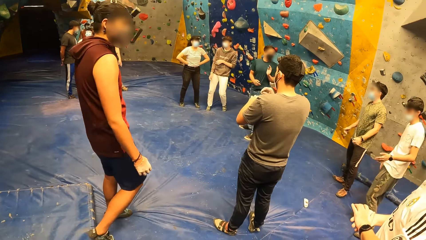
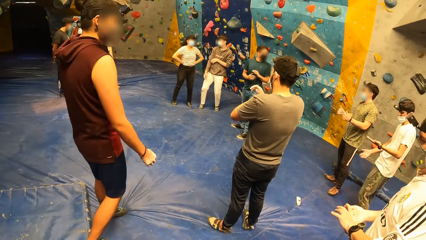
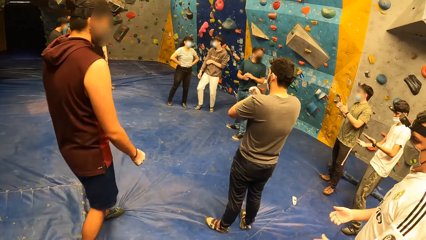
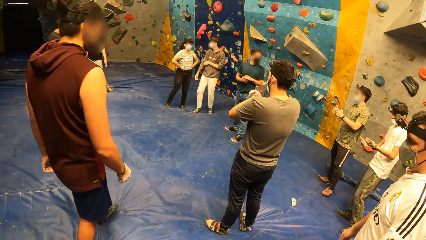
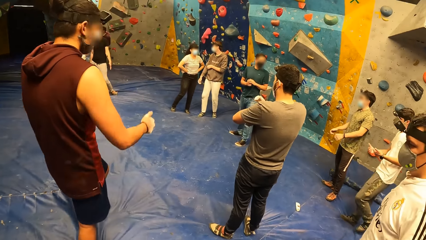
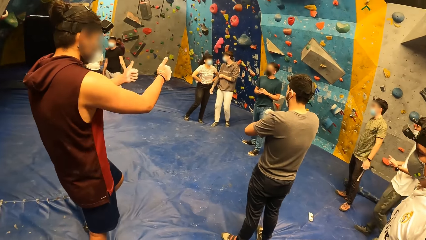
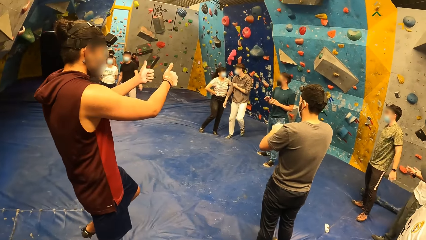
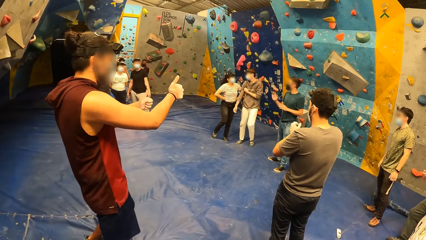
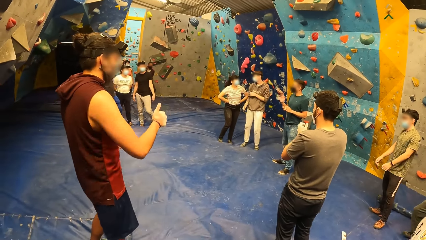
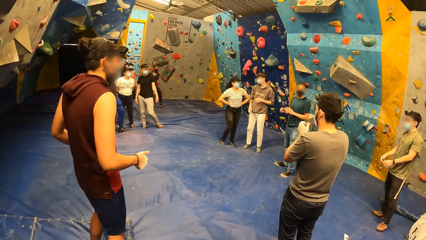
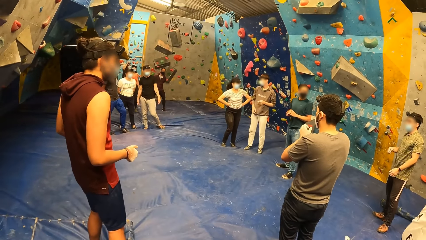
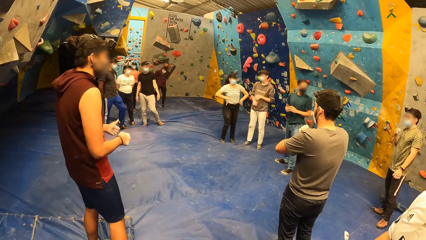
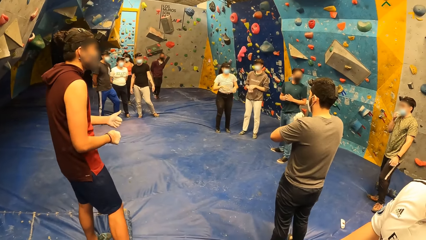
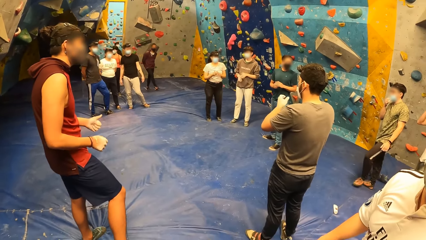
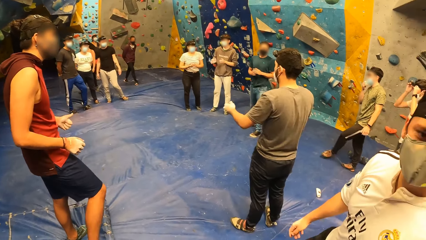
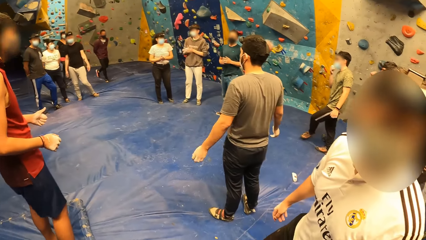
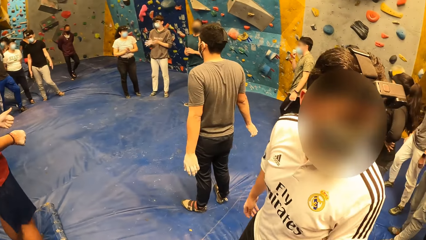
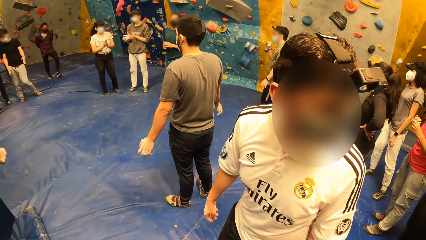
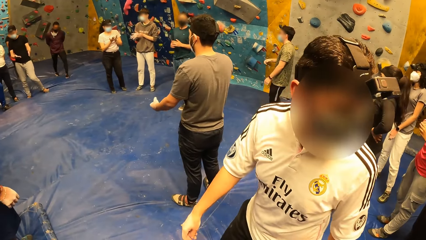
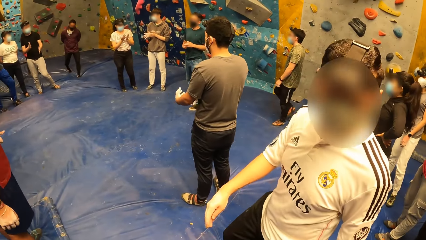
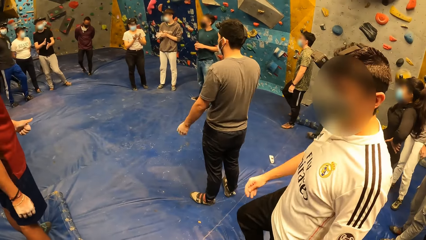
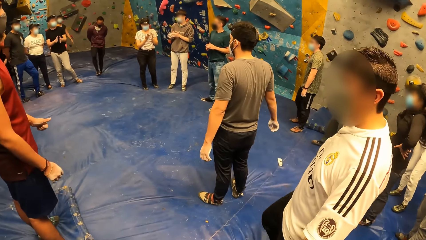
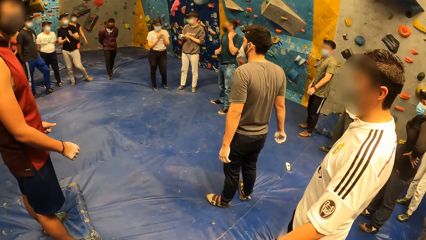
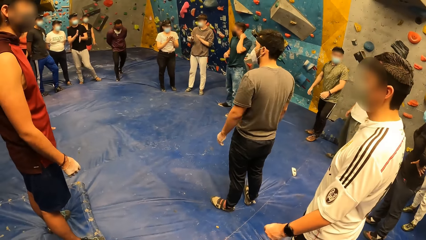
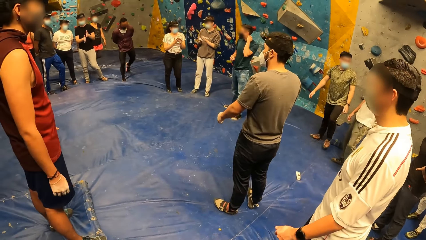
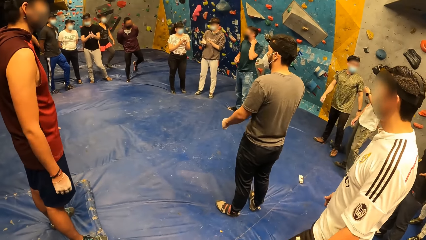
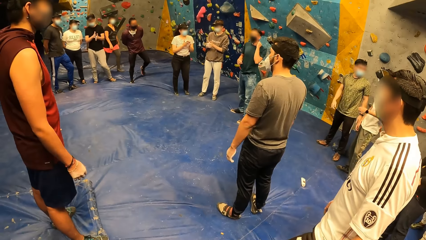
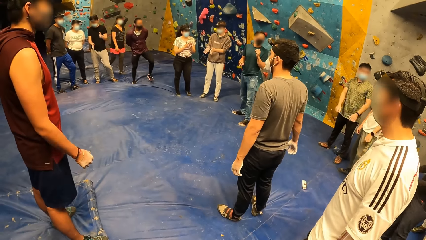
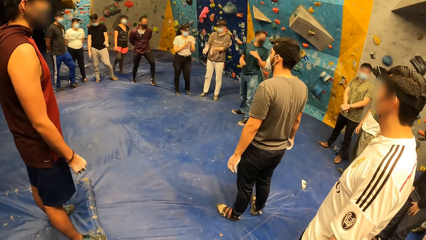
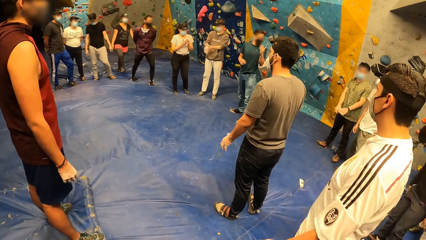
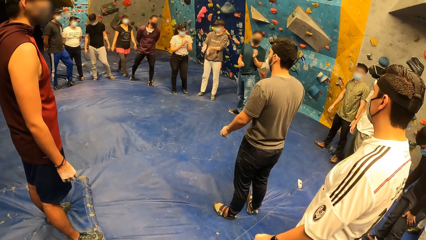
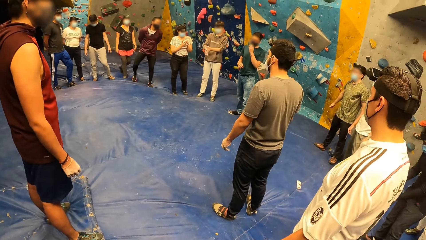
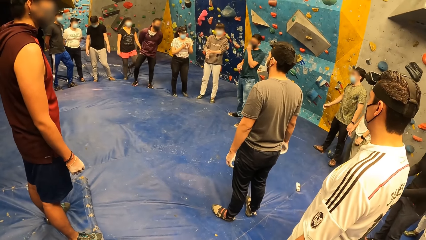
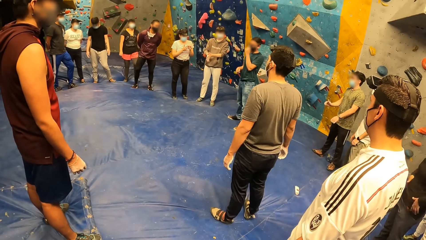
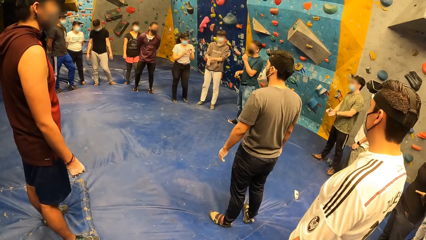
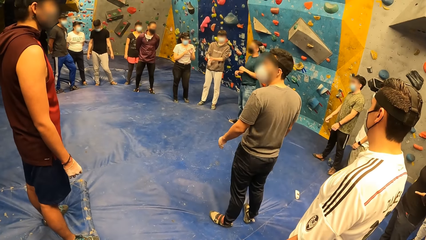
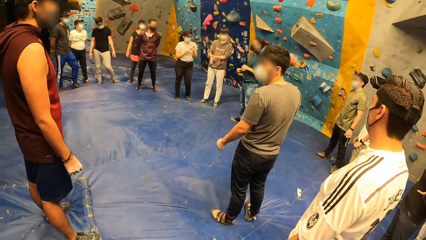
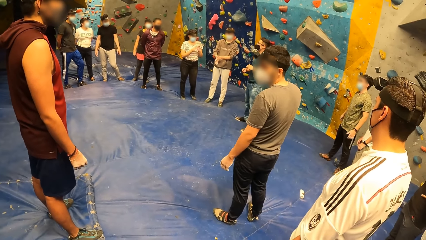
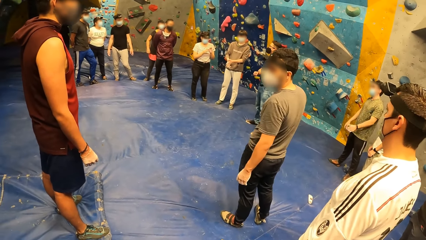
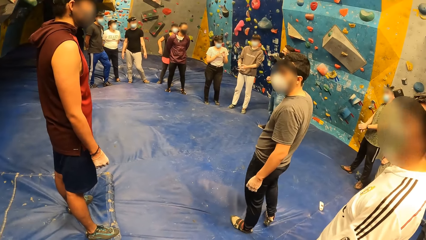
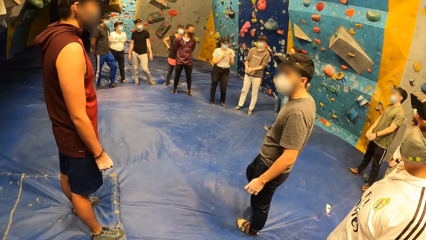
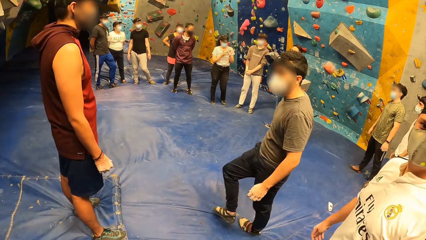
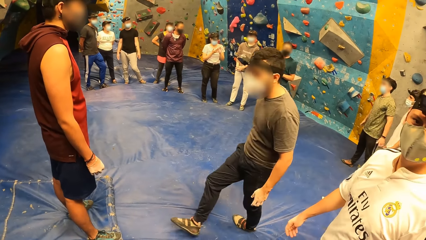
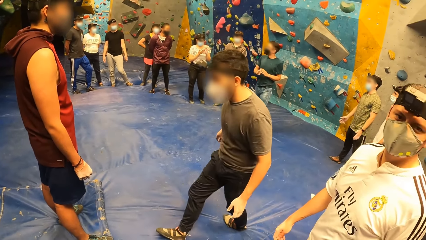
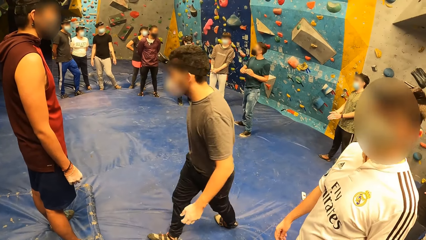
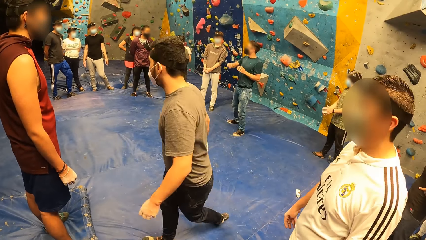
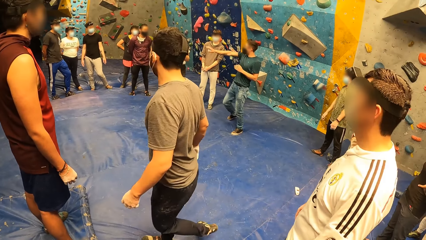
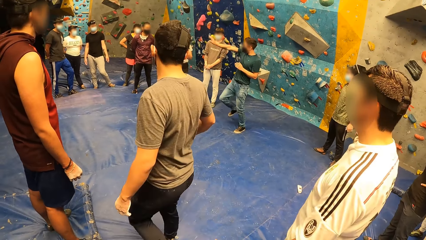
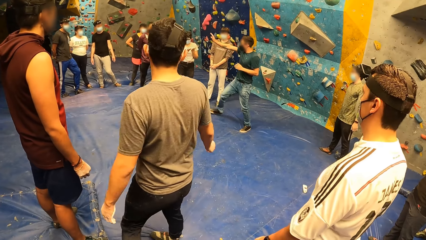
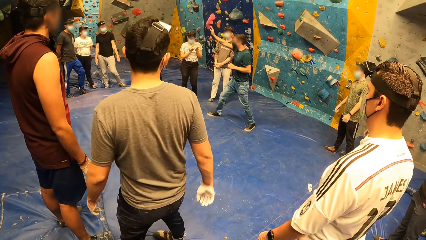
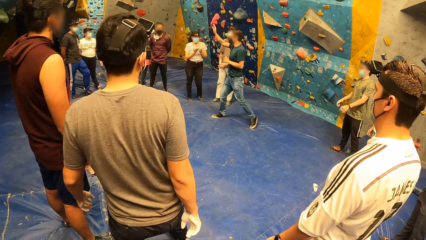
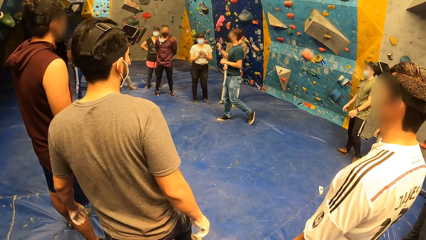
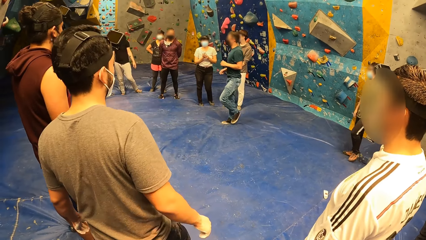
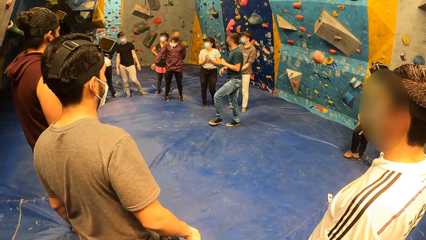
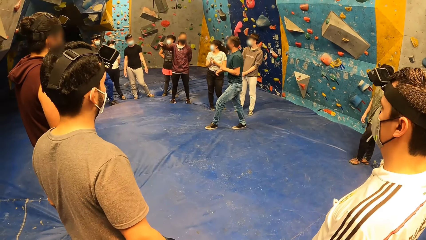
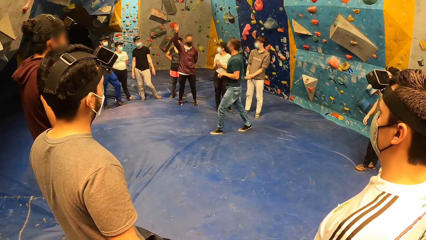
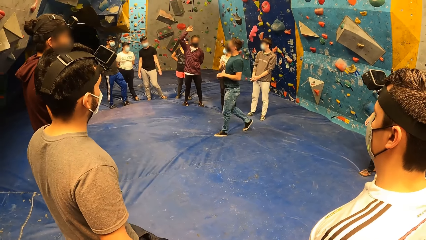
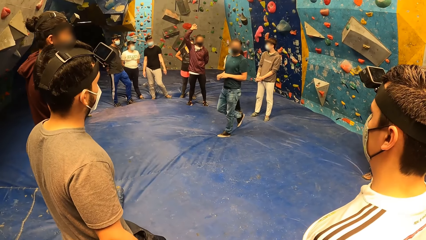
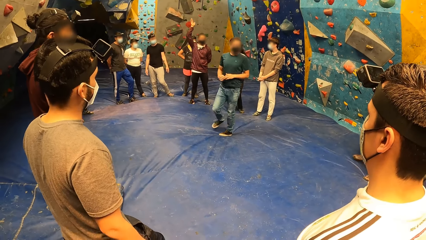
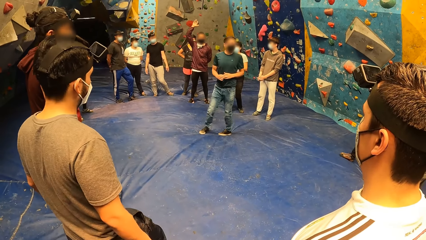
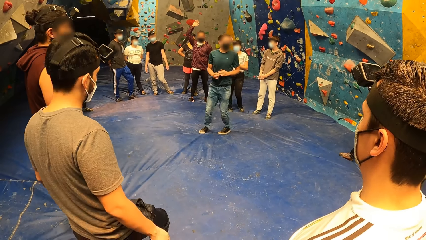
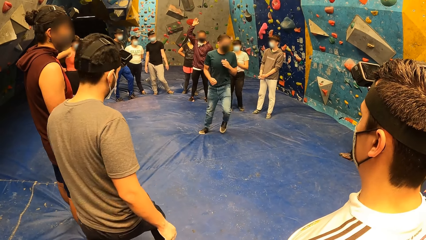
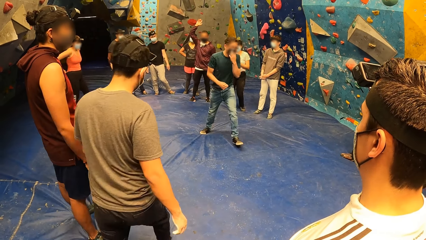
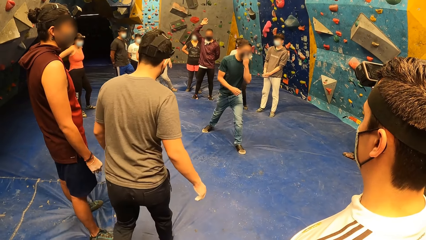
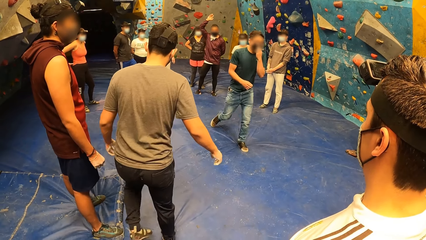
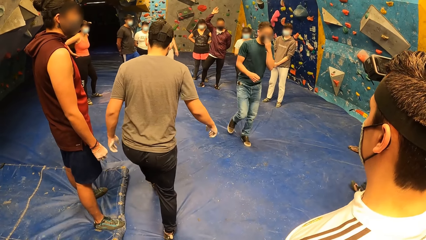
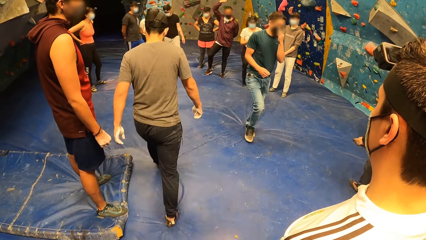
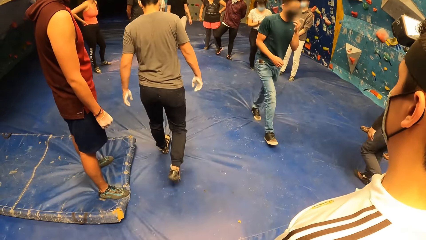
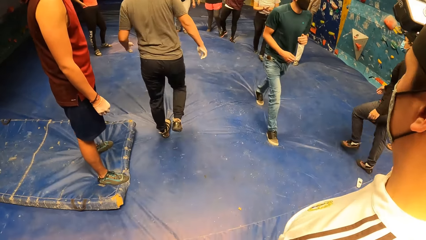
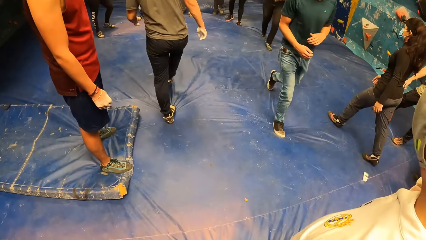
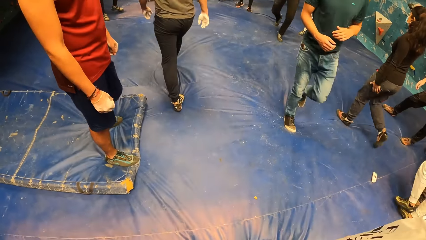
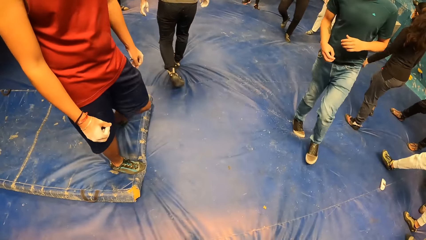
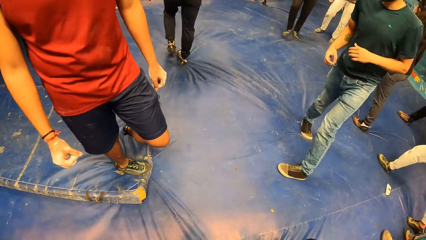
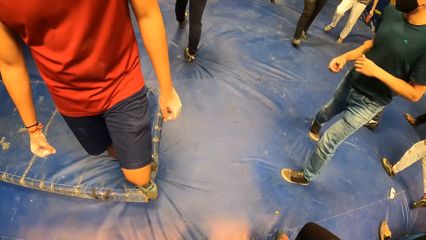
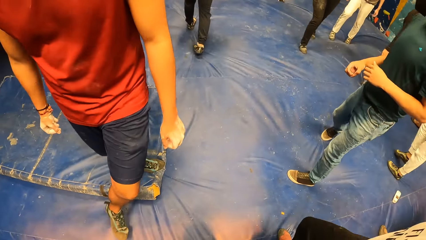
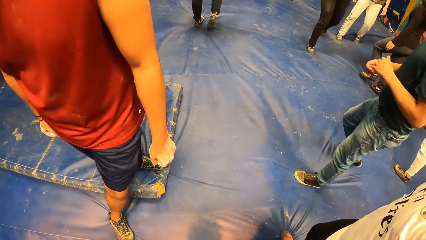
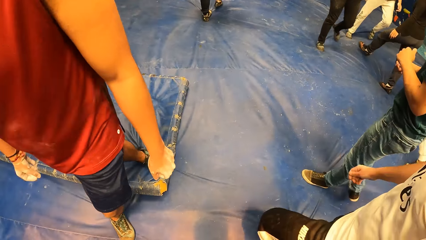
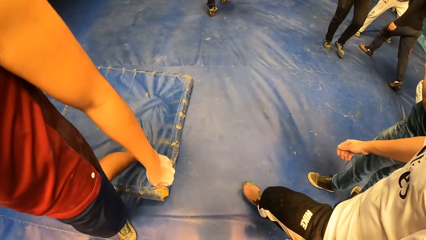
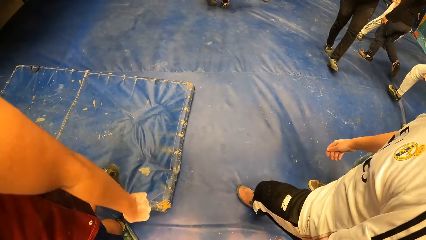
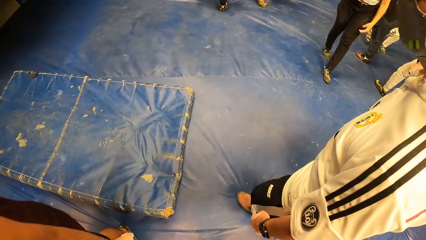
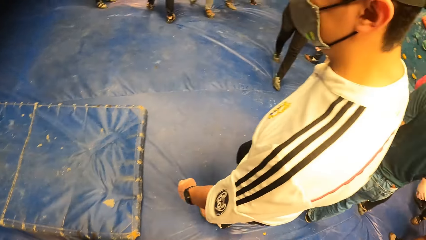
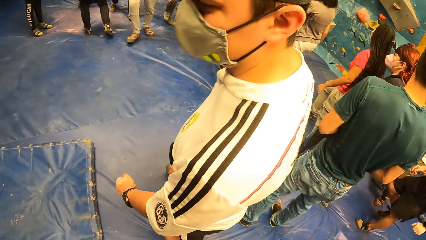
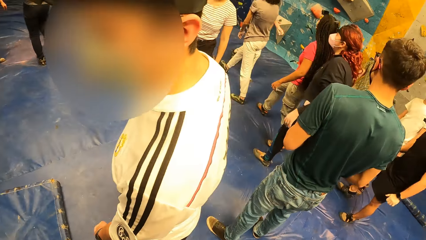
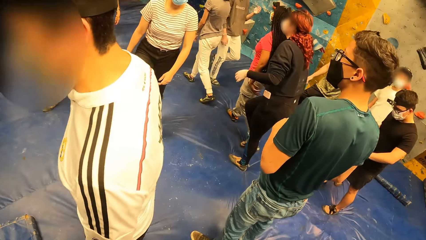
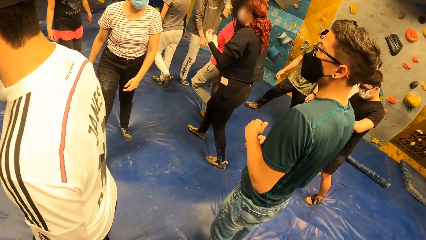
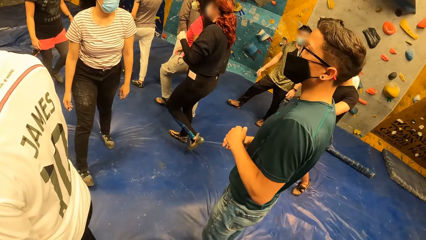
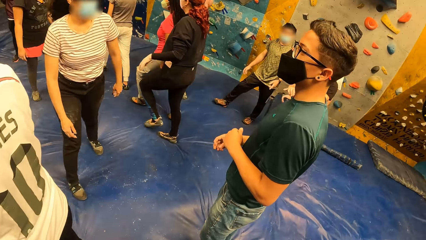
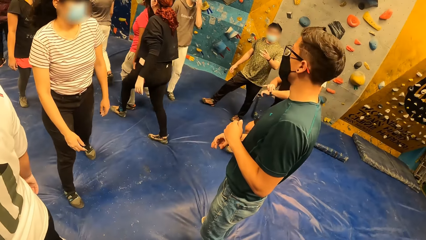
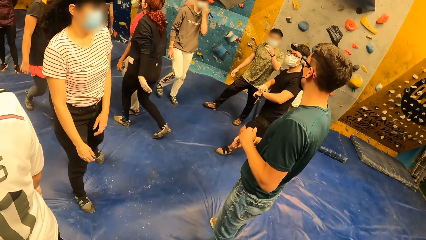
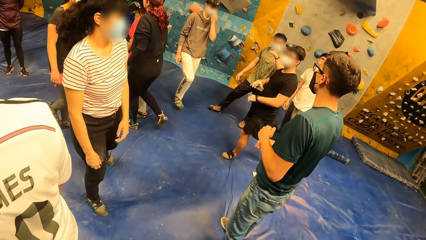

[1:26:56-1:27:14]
An instructor waves his right hand. A man walks on the floor.
